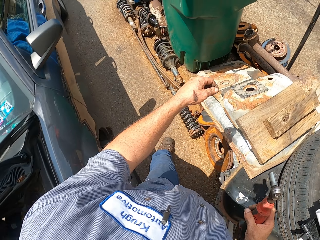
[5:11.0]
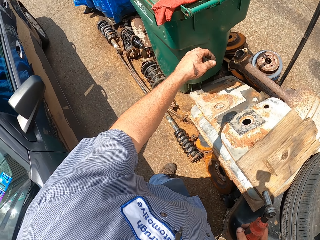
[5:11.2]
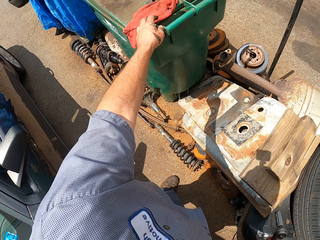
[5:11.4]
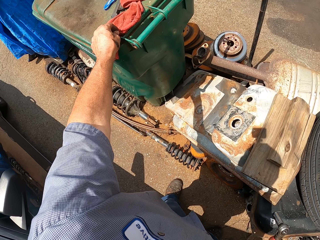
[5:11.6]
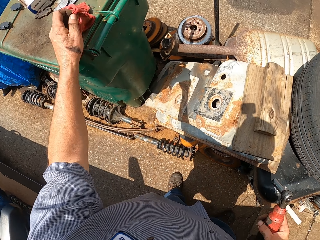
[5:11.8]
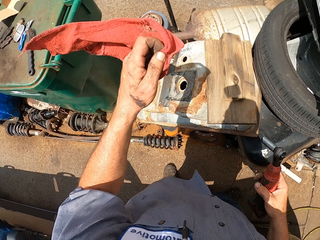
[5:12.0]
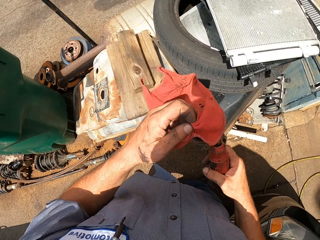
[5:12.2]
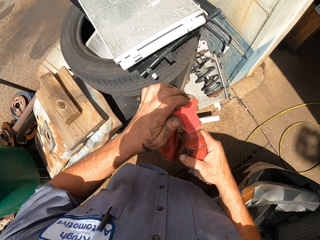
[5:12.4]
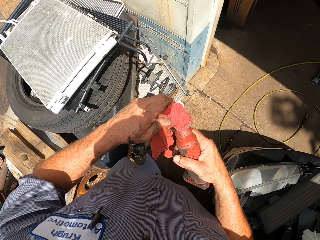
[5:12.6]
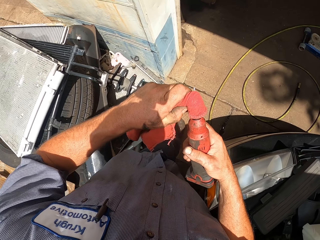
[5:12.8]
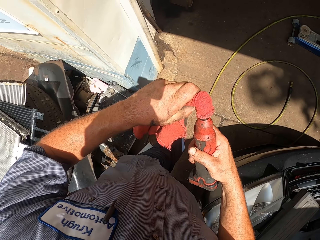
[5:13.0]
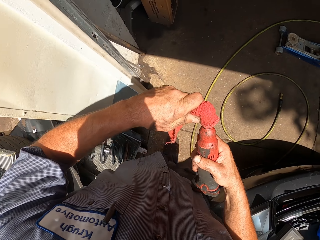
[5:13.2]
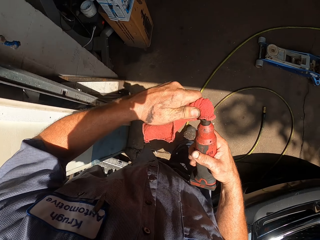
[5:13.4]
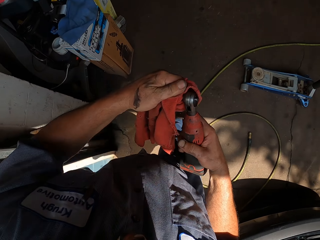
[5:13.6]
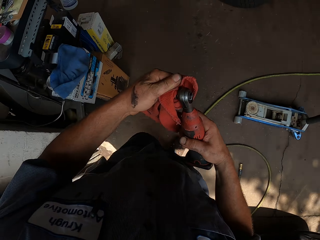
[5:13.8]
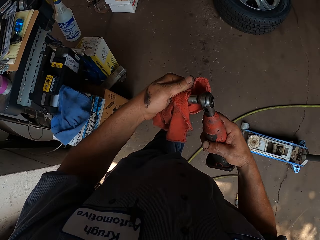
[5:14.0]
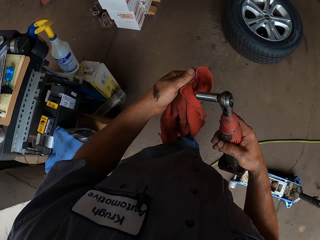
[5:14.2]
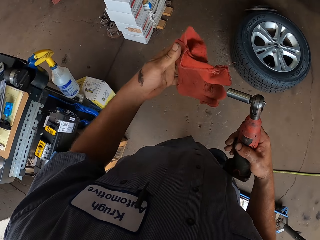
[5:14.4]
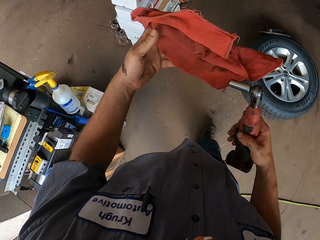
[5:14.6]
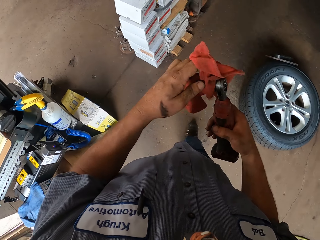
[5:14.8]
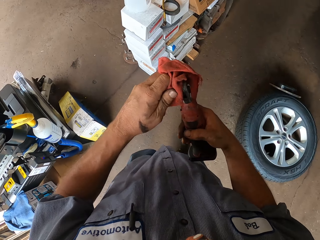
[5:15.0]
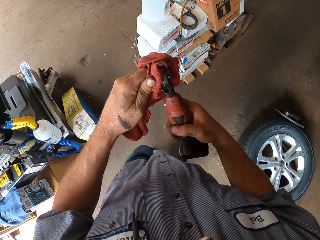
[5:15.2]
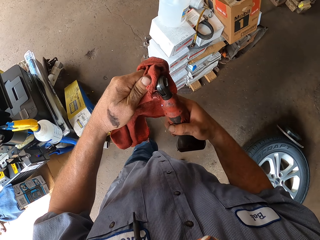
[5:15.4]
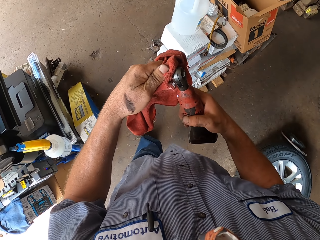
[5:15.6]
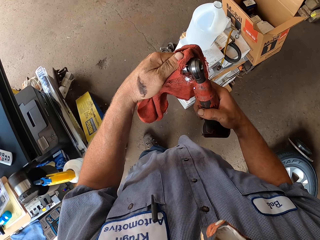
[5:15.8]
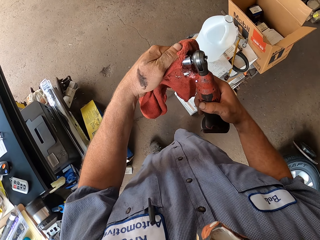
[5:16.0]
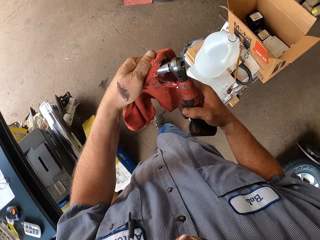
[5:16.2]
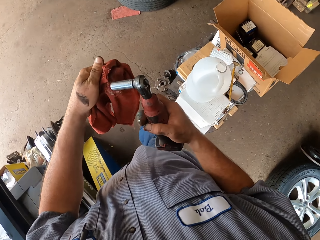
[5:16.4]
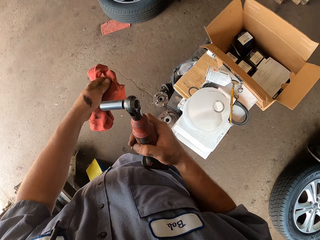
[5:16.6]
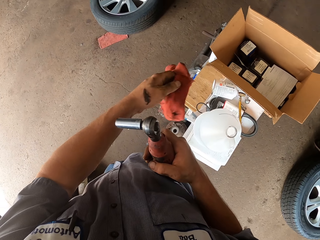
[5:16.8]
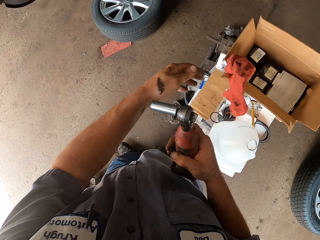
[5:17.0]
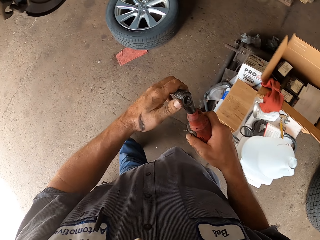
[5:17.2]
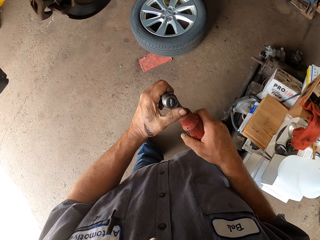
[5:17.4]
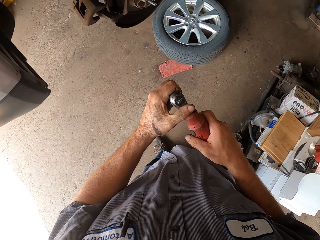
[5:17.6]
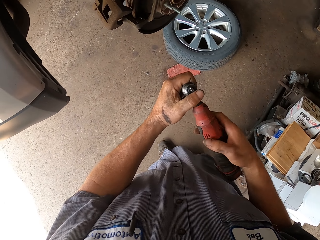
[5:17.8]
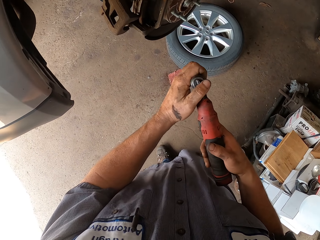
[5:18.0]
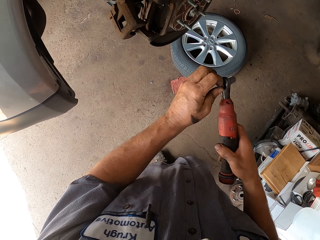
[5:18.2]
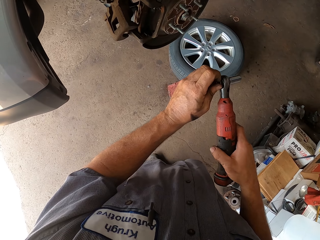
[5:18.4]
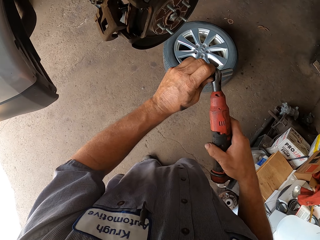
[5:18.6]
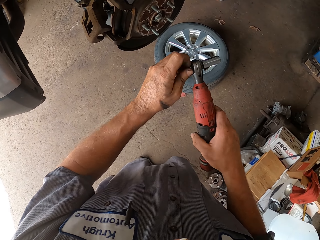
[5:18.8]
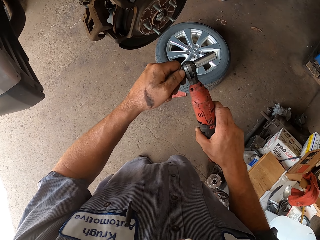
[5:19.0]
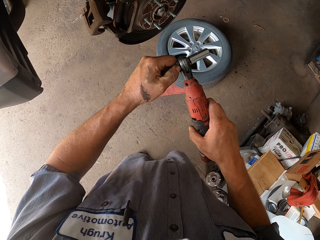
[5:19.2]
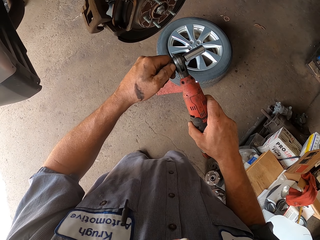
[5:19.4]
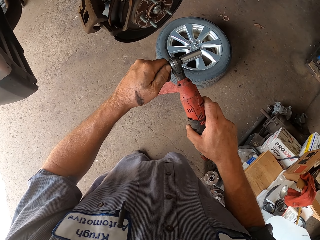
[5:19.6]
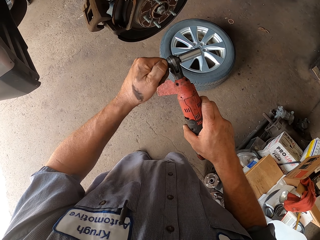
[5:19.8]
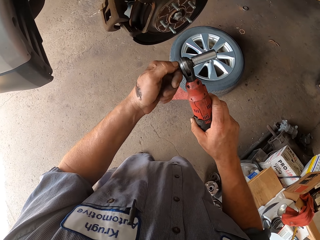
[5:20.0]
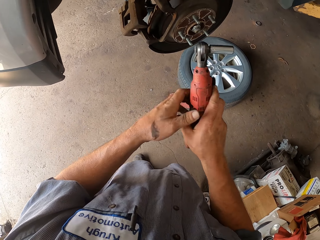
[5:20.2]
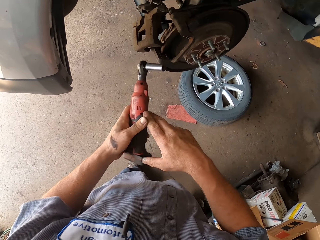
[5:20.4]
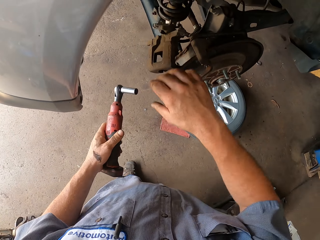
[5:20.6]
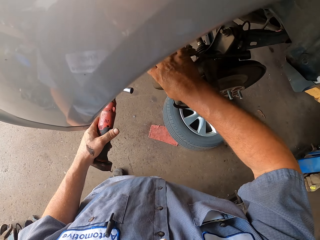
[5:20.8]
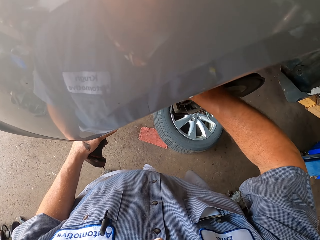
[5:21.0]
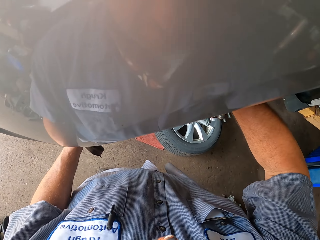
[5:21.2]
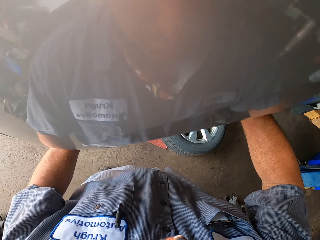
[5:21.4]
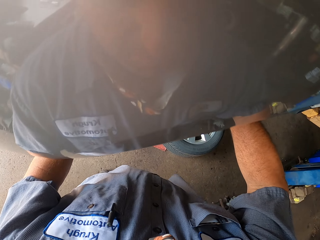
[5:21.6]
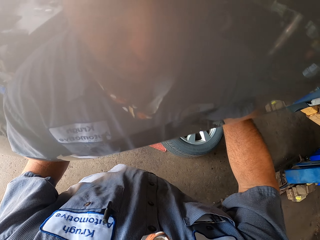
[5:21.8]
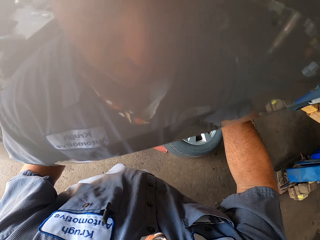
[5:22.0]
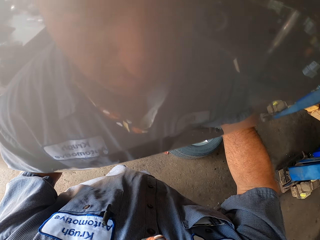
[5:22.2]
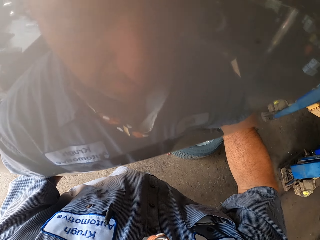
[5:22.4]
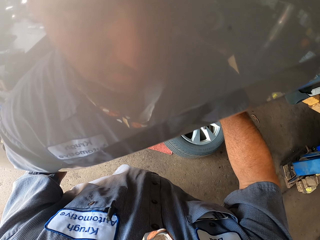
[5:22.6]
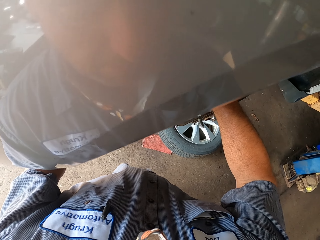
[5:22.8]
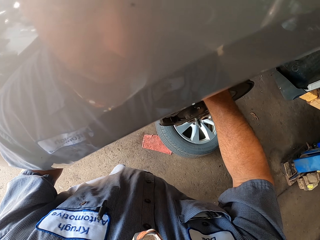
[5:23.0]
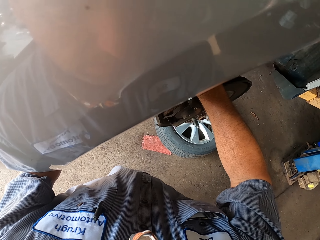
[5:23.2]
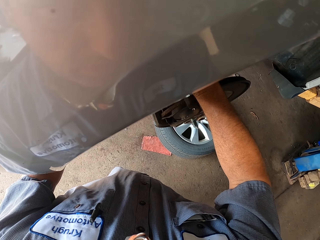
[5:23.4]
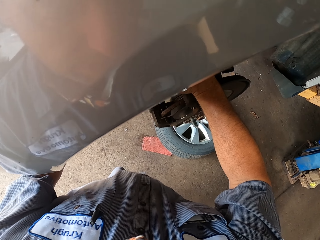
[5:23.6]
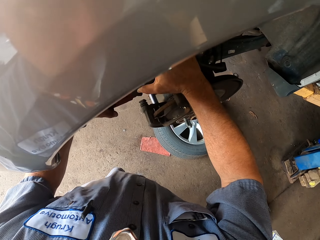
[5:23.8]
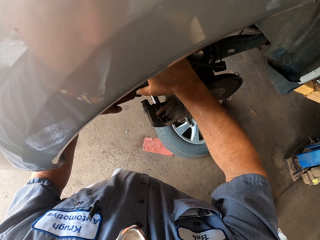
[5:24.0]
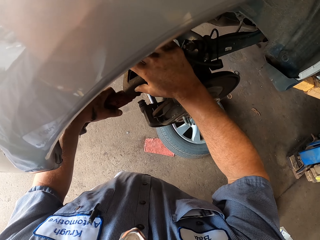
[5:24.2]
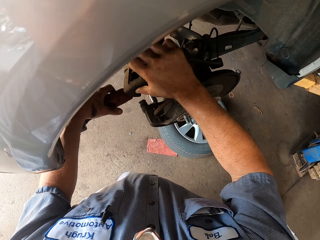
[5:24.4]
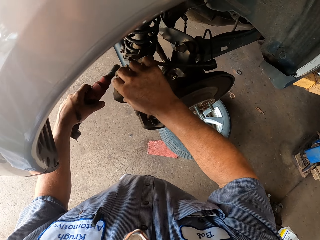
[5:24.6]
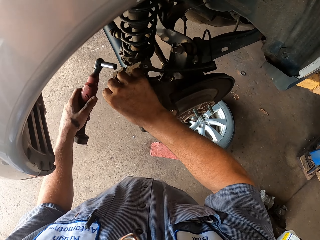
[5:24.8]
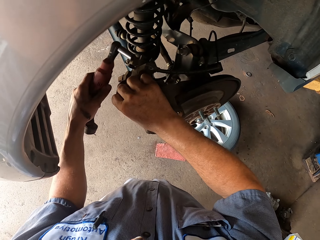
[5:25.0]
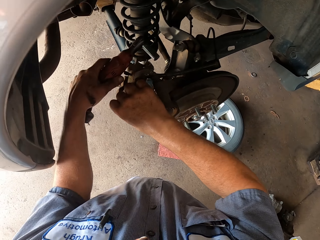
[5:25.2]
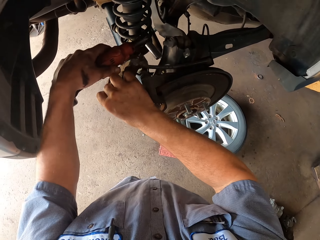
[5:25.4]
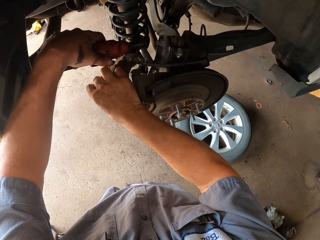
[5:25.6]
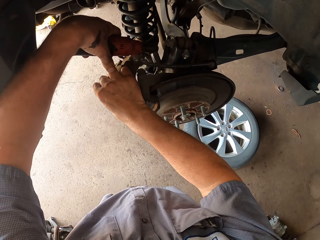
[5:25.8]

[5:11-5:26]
The camera wearer picks up the rag. They wipe the driller. They walk around. They throw the rag on the box. They tighten the driller. They loosen the nuts on the hub wheel.

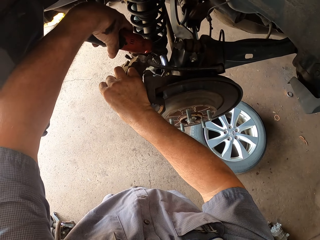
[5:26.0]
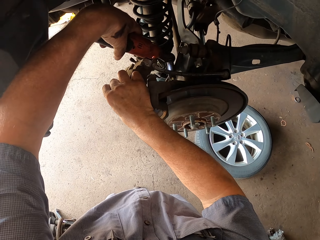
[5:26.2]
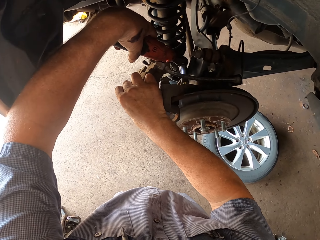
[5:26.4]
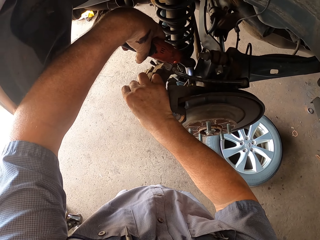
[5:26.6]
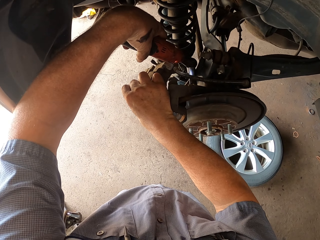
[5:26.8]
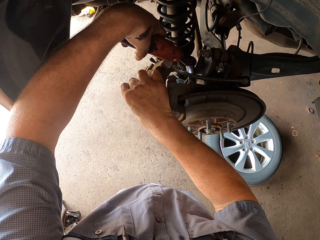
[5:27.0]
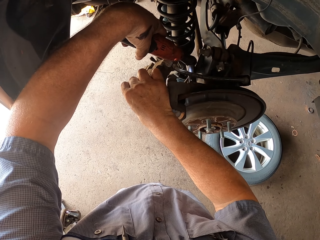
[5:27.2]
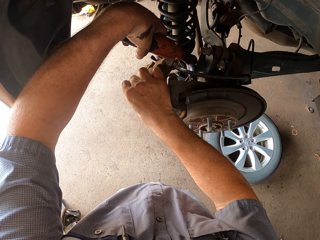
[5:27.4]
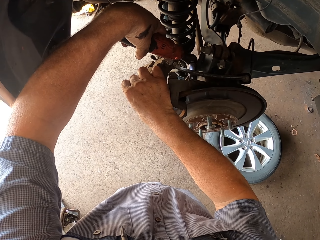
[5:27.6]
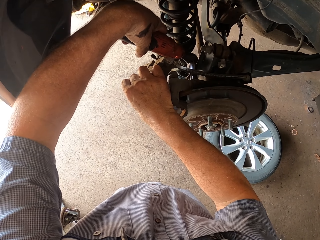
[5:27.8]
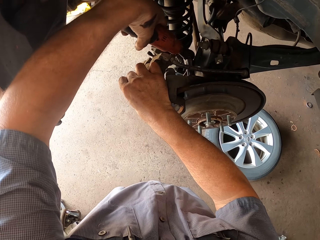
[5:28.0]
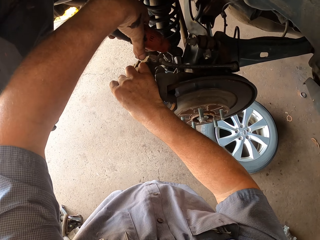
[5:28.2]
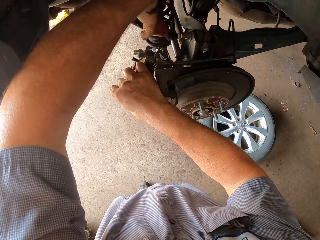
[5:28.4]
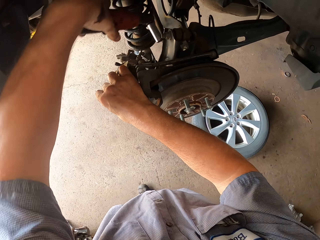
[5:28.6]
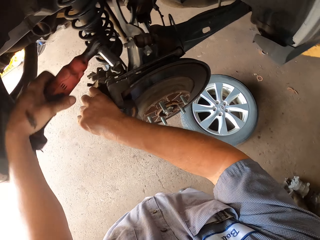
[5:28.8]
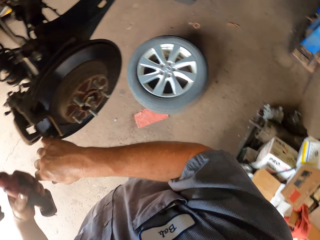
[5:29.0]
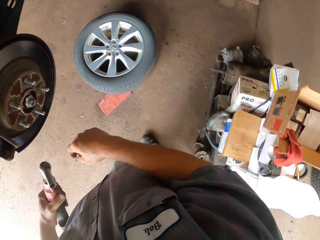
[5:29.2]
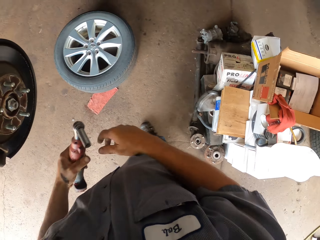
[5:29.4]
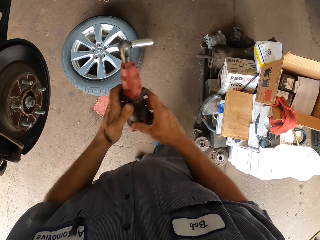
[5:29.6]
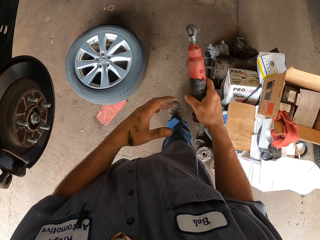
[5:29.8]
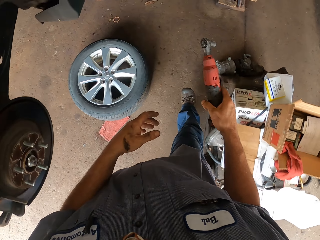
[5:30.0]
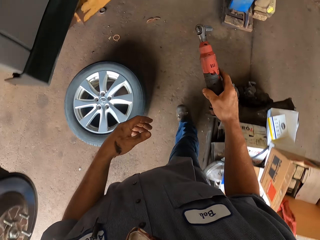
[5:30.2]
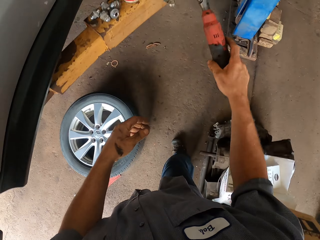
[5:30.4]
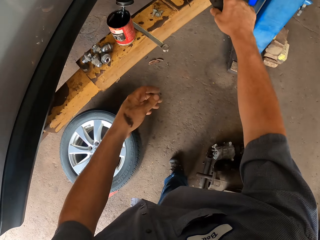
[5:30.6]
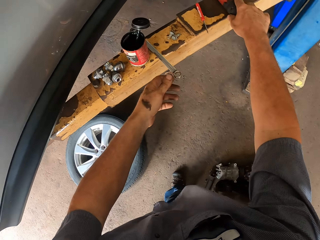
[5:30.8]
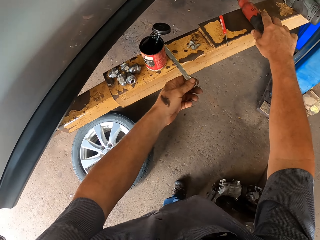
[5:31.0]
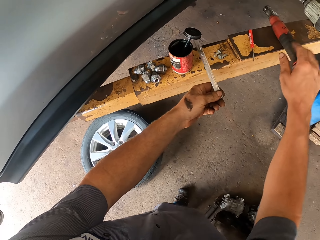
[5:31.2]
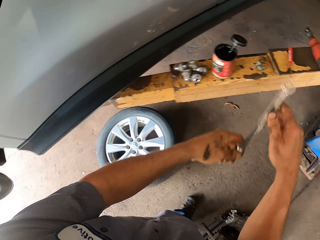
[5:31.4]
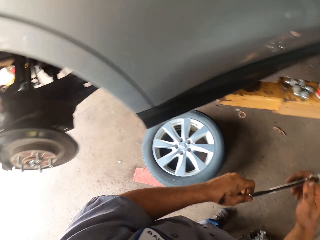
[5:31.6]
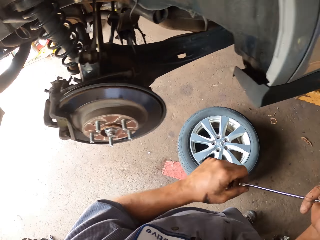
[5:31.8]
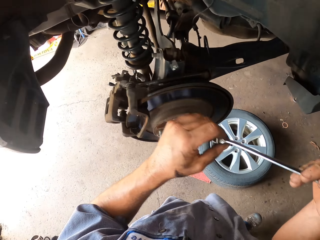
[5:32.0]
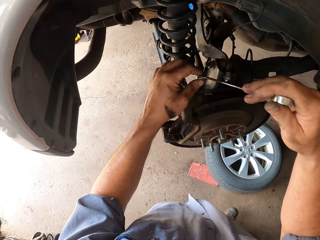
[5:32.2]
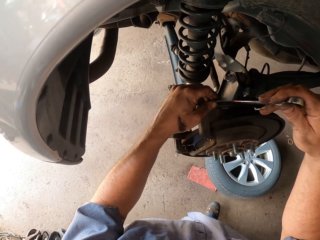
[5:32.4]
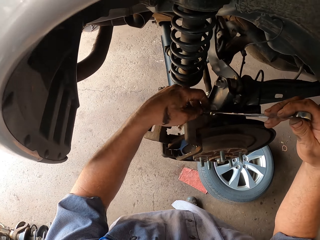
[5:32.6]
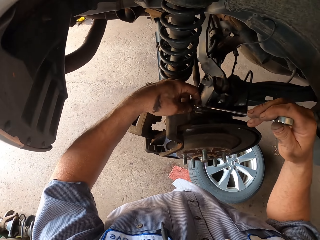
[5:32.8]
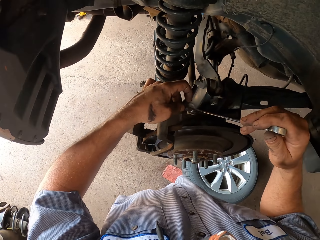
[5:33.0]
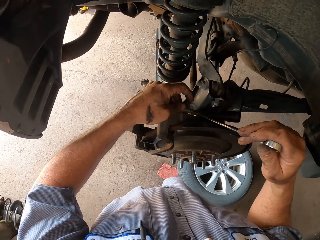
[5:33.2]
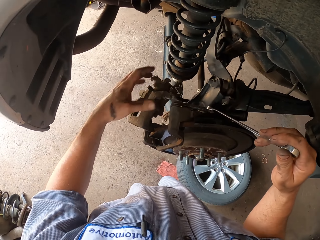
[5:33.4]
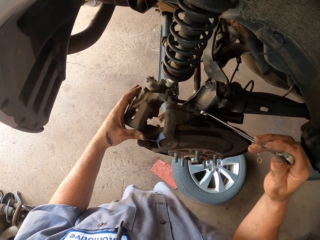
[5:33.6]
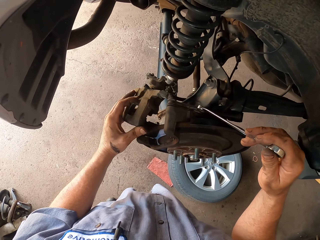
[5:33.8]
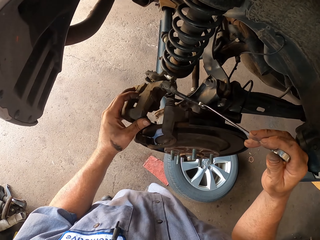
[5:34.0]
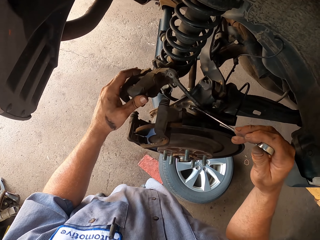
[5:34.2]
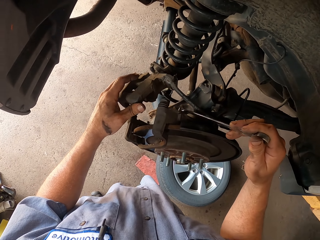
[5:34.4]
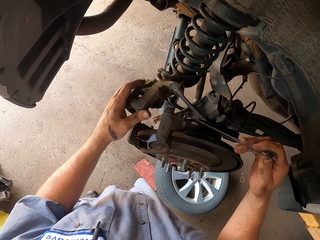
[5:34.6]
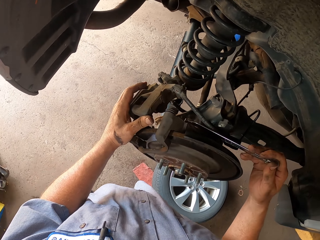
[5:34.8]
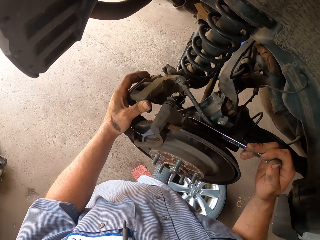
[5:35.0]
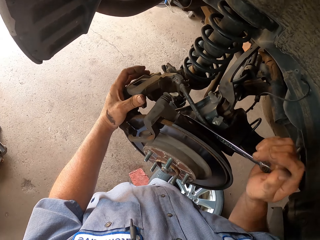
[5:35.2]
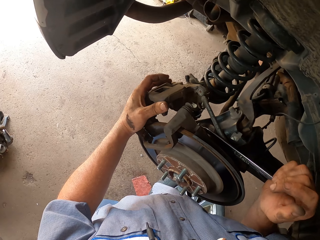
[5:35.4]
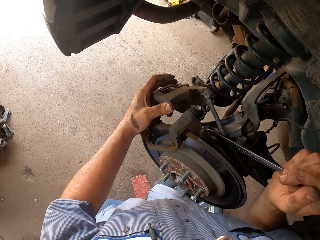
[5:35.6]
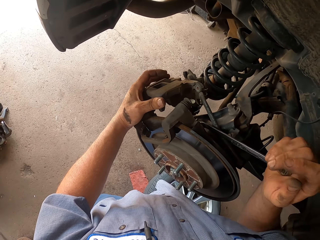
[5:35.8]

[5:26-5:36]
The camera wearer puts the driller on the steel rail. They pick up the spanner. They touch the screw.
